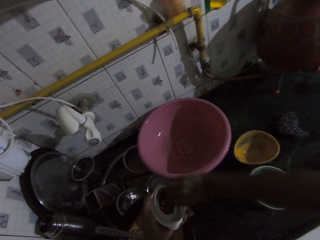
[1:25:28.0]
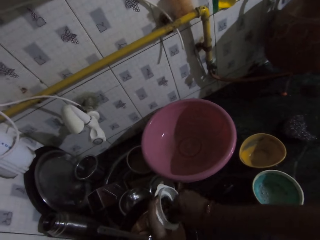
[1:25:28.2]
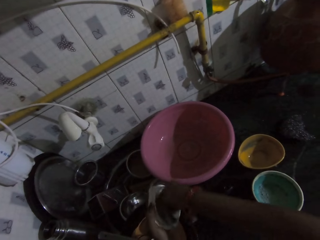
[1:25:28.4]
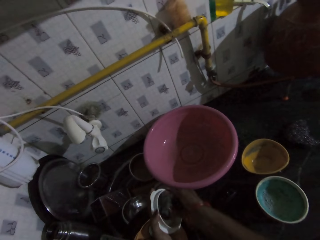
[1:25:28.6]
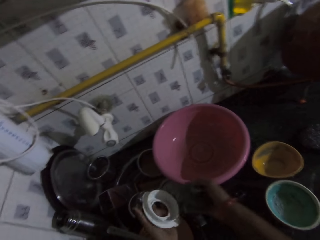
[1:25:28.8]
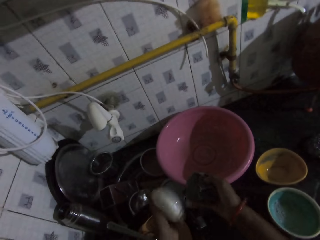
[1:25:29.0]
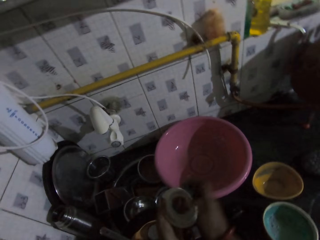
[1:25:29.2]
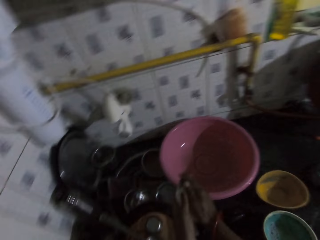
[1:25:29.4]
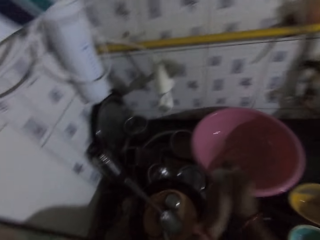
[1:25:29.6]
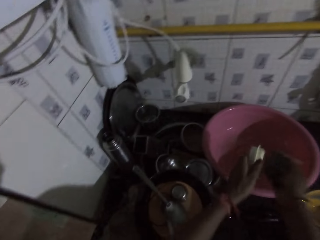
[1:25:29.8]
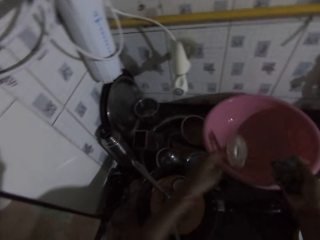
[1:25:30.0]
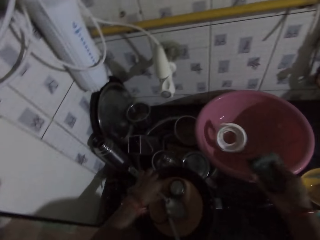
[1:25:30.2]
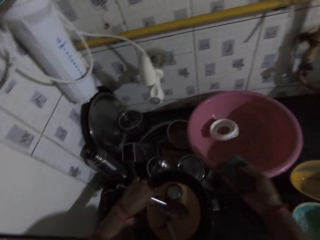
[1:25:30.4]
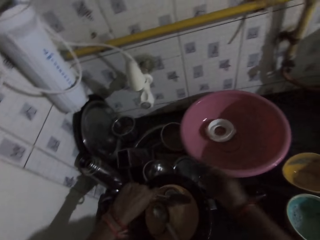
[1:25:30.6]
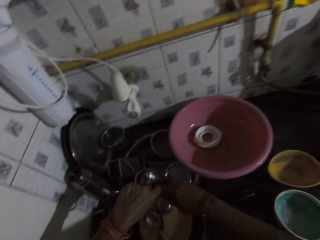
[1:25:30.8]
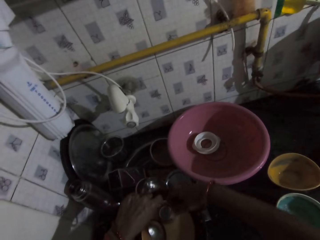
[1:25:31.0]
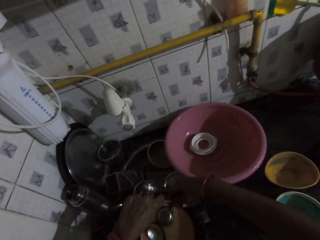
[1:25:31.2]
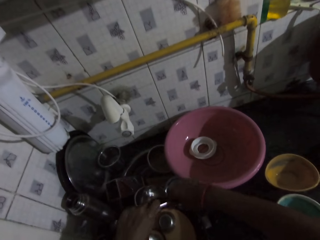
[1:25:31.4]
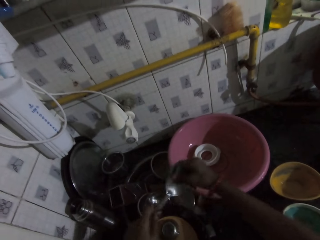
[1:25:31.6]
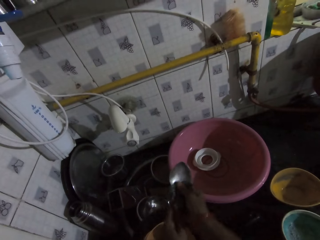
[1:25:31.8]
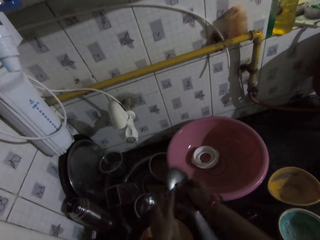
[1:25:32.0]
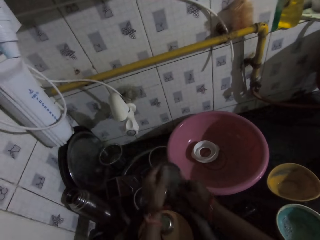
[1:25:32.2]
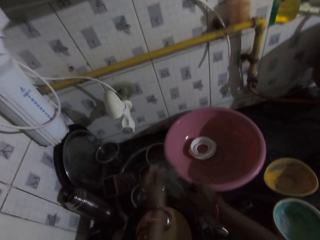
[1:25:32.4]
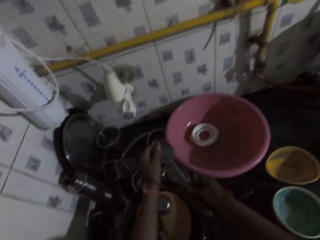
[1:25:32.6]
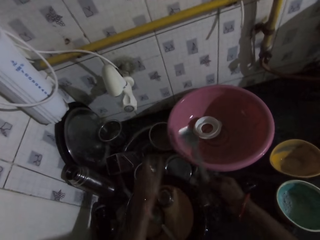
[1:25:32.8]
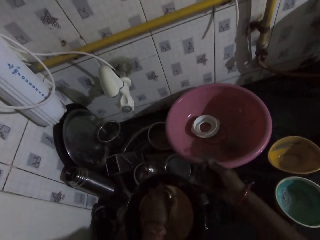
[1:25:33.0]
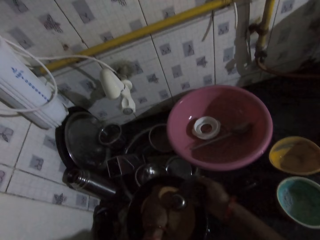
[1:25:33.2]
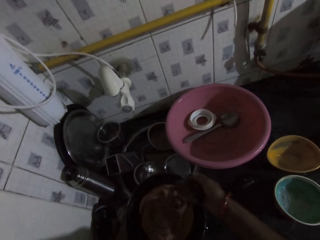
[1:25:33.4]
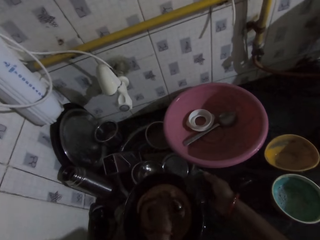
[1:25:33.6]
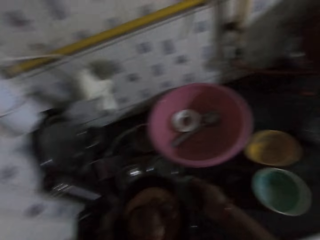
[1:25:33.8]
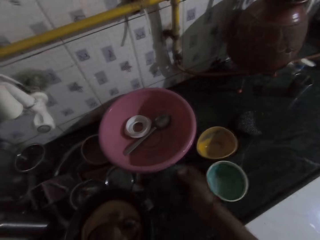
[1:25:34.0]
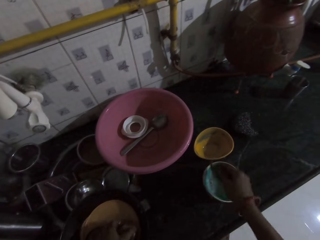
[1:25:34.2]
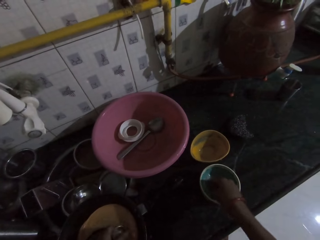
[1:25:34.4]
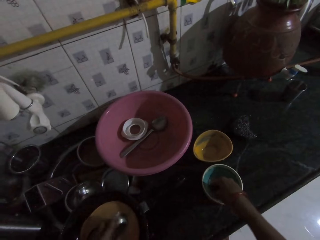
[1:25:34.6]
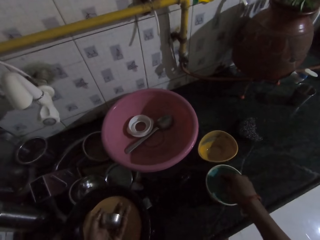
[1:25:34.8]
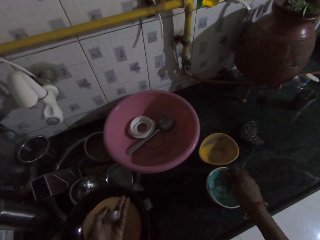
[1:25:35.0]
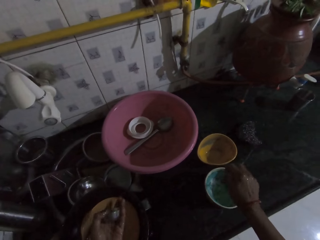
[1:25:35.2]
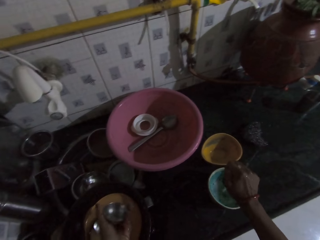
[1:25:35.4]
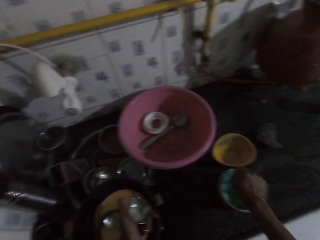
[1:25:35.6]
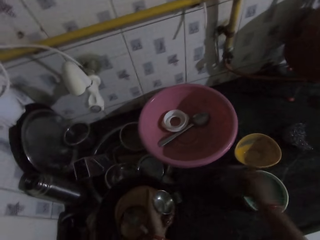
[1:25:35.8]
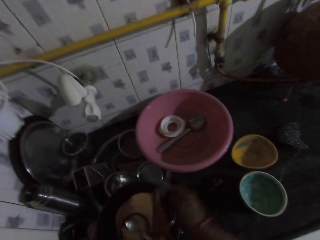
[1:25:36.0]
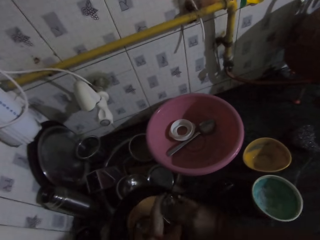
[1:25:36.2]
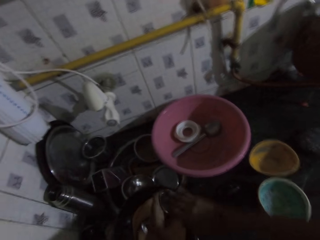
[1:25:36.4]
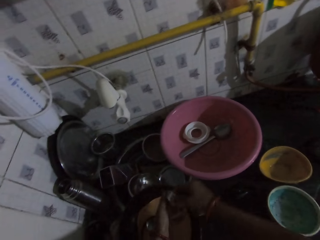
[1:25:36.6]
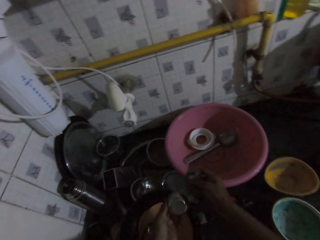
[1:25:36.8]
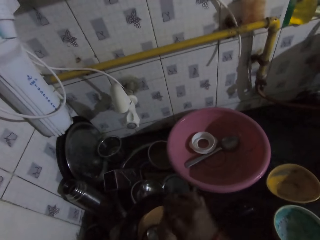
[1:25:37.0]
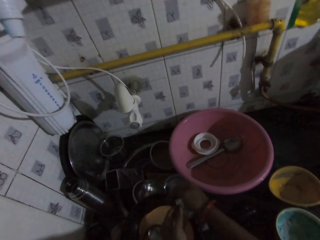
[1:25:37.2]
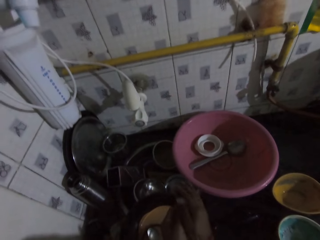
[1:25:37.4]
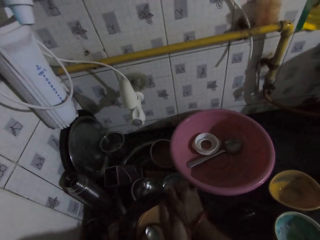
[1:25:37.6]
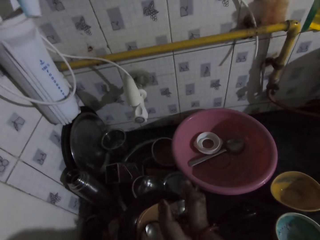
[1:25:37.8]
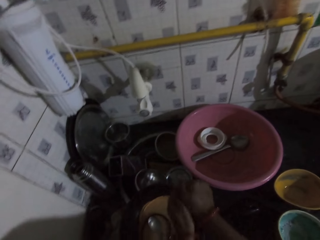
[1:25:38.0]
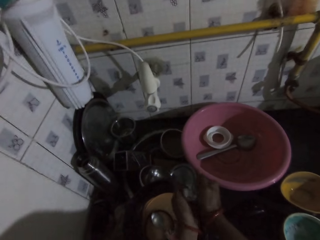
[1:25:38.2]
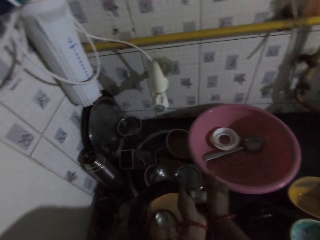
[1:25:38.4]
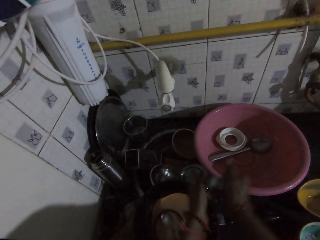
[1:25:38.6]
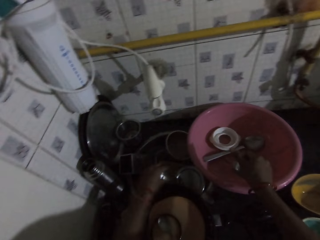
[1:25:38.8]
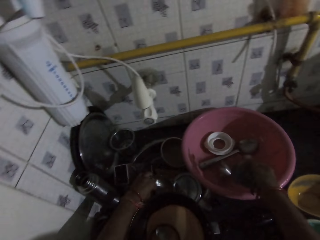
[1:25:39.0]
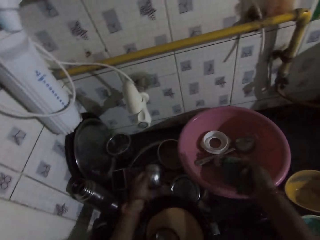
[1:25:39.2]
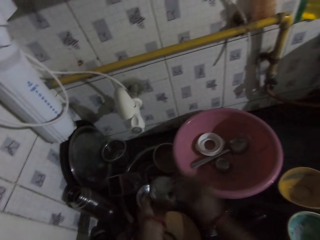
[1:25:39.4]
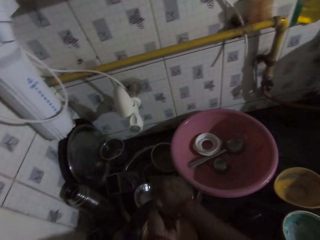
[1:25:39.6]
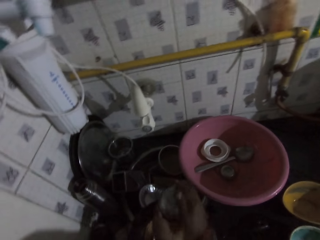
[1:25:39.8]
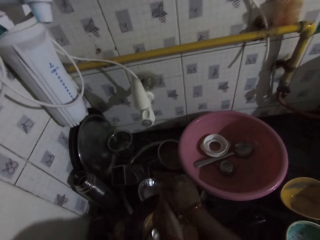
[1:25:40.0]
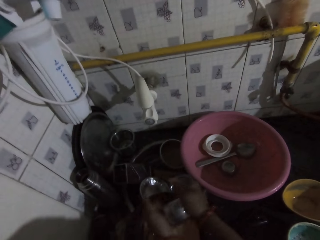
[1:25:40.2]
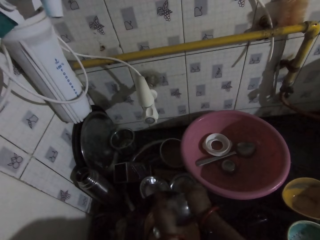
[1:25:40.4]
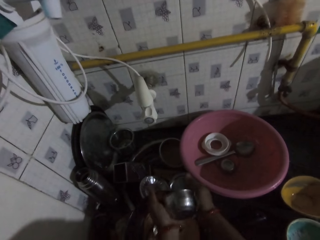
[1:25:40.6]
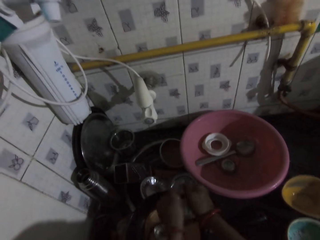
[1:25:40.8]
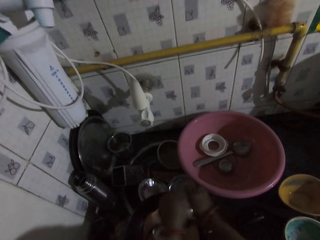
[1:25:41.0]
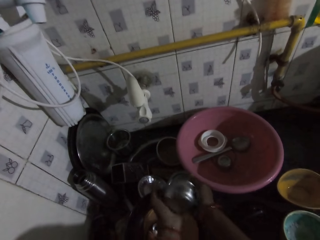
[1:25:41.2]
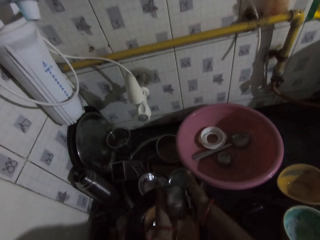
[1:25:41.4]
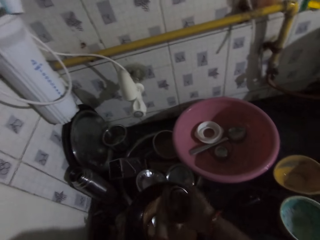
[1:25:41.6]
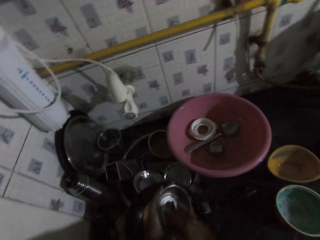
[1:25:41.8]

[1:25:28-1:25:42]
The camera wearer drops the white lid in her left hand into the pink bowl. She picks the spoon from the sink bowl with her left hand. She washes the spoon in her left hand with the sponge in her right hand. She drops the spoon into the pink bowl with her right hand. She picks the plate or steel flask lid from the sink bowl with her left hand. She dips the sponge into the bowl on the counter top with her right hand. She squeezes the sponge in her right hand into the bowl on the counter top. She washes the plate in her left hand with the sponge in her right hand. She drops the plate into the pink bowl with her right hand. She picks the plate or steel bowl from the sink bowl with her left hand. She washes the plate in her left hand with the sponge in her right hand.

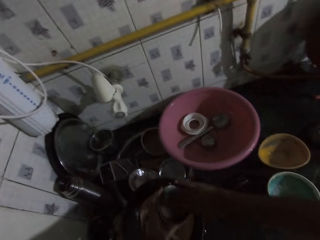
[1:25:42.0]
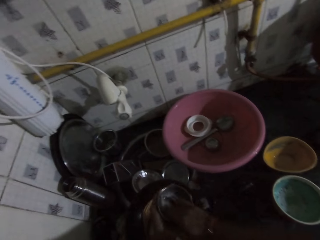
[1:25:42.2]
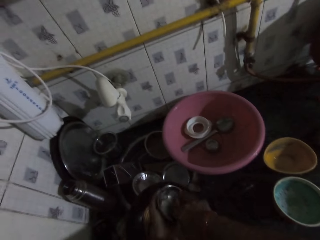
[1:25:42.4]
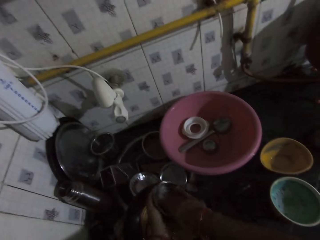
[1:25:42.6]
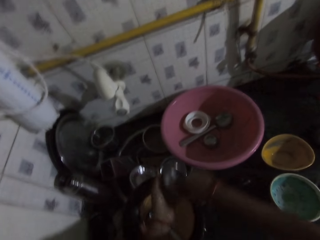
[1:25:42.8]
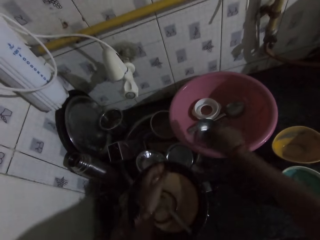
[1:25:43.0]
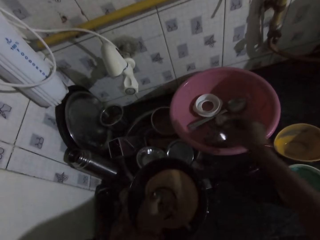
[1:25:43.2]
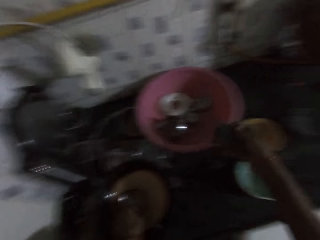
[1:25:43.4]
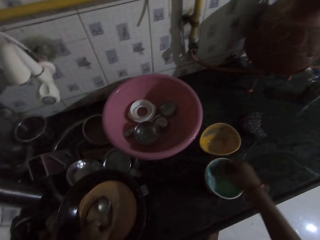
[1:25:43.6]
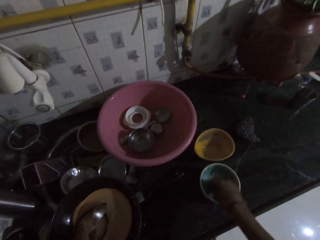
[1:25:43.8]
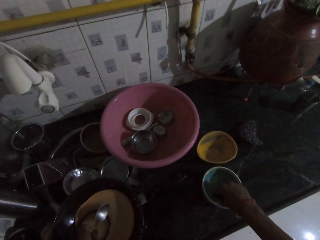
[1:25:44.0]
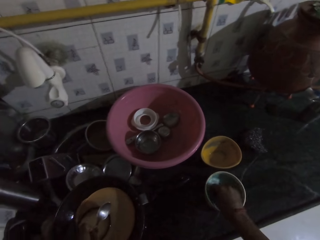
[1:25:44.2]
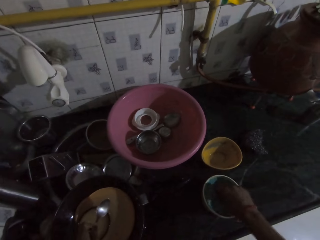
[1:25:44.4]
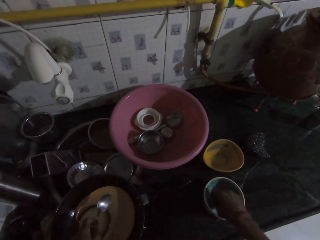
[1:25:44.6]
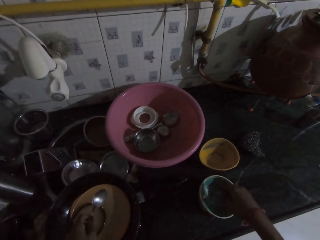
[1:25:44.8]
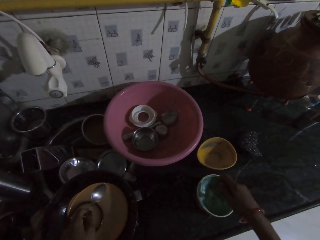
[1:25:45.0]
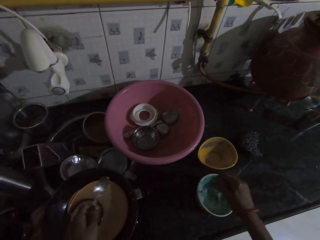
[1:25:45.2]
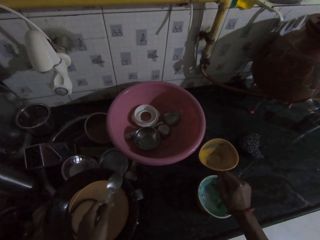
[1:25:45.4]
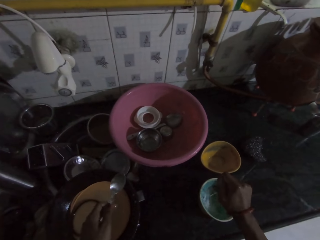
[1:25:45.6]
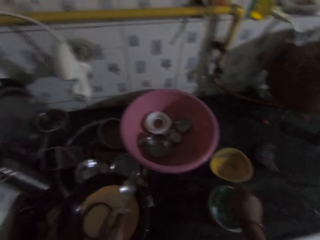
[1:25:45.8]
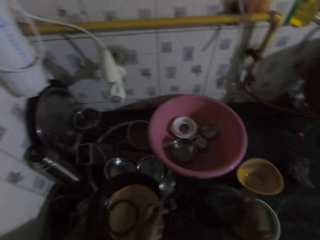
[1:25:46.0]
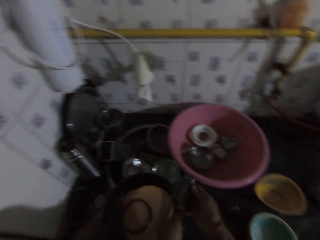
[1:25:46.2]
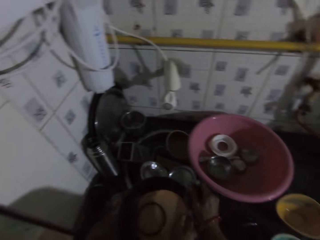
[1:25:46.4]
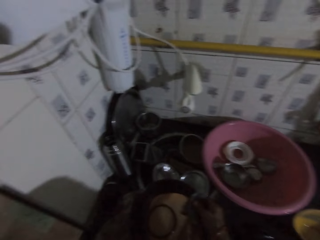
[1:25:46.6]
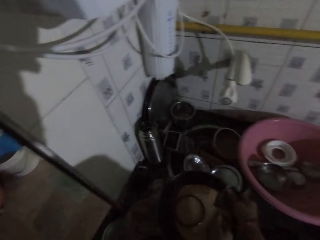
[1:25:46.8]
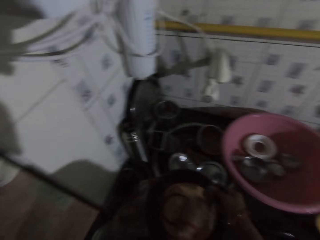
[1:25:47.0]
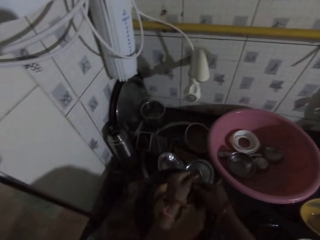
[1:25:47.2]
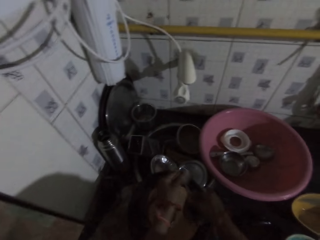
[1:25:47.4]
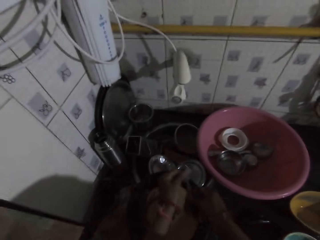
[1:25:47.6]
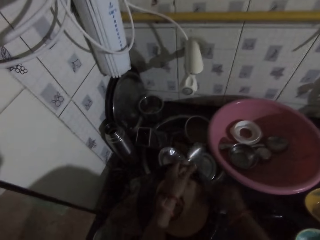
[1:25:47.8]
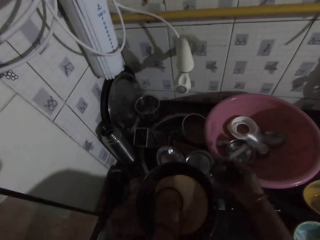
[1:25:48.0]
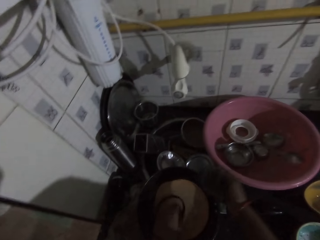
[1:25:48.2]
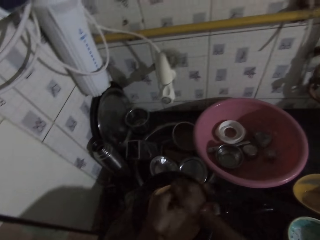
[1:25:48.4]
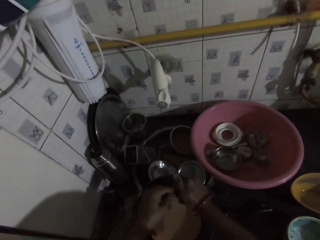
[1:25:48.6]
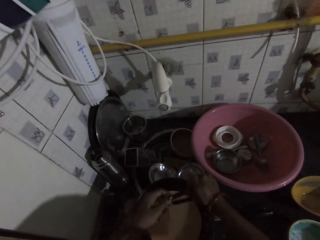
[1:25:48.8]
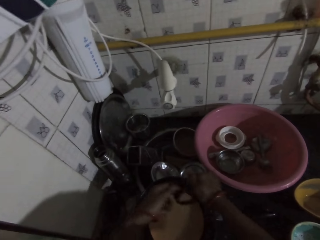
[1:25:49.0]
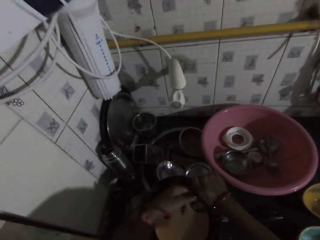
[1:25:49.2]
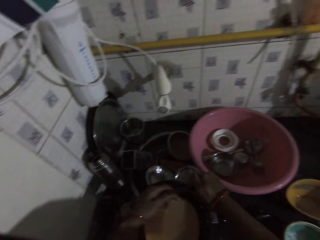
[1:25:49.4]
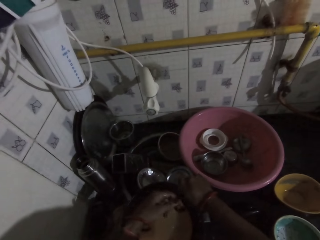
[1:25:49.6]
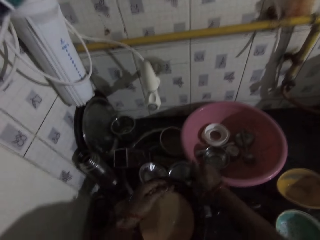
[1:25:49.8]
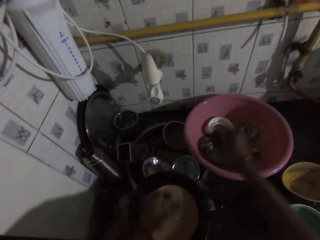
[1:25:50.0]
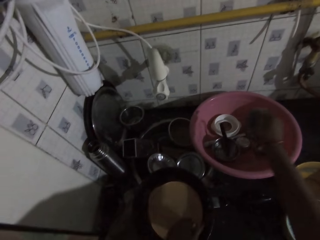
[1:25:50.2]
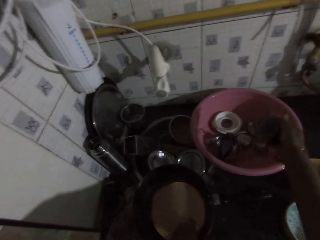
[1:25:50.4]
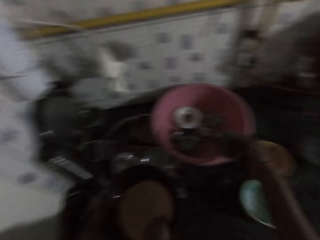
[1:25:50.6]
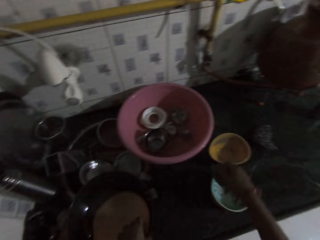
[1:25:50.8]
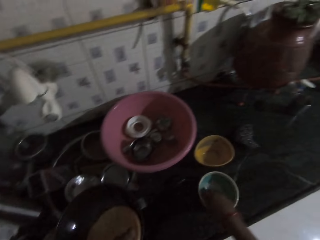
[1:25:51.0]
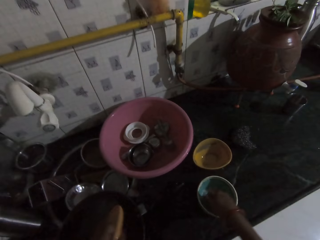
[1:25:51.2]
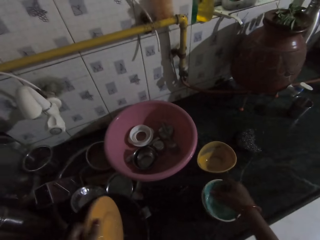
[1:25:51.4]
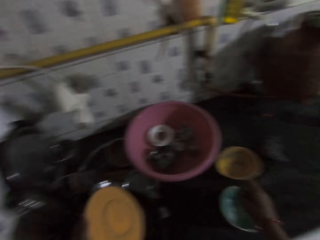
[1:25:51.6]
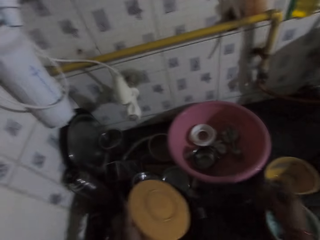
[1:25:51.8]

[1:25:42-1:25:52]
The camera wearer drops the plate into the pink bowl with her right hand. She picks the plate from the sink bowl with her left hand. She dips the sponge into the bowl on the counter top with her right hand. She picks the spoon from the sink bowl with her left hand. She squeezes the sponge with her right hand. She washes the spoon in her left hand with the sponge in her right hand. She removes her left hand from the spoon in both hands. She drops the spoon in the bowl on the slab with her right hand. She picks a rubber from the plate on the slab with her left hand. She washes the rubber in her left hand with the sponge in her right hand. She removes her left hand from the rubber in both hands. She drops the rubber in the bowl on the slab with her right hand. She picks the plate from the slab with her left hand. She dips the sponge in her right hand into the bowl of soap water on the slab. She places the sponge on the soap.
